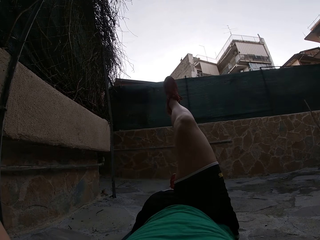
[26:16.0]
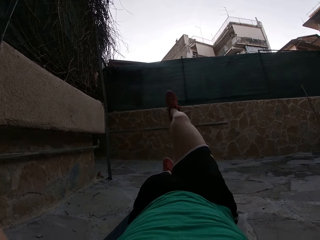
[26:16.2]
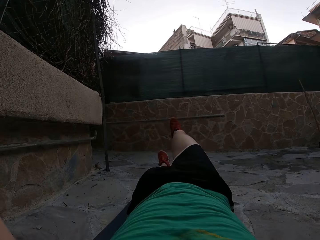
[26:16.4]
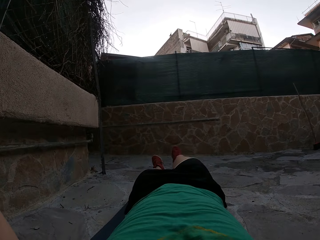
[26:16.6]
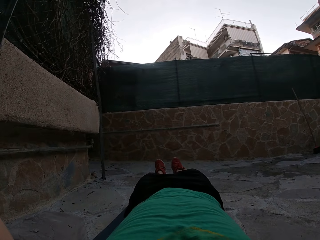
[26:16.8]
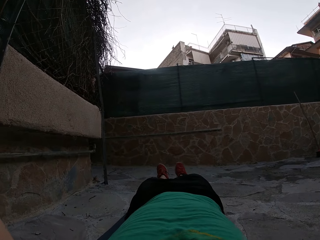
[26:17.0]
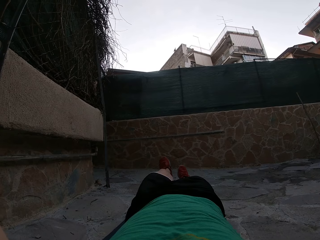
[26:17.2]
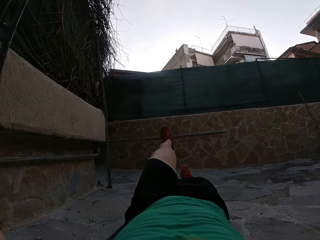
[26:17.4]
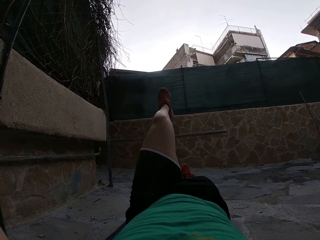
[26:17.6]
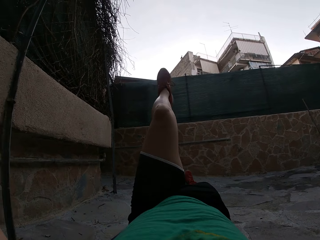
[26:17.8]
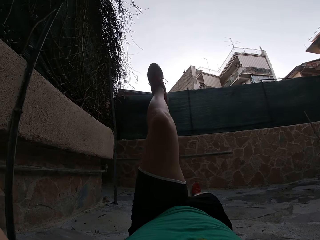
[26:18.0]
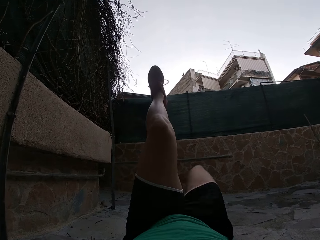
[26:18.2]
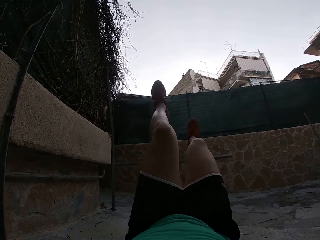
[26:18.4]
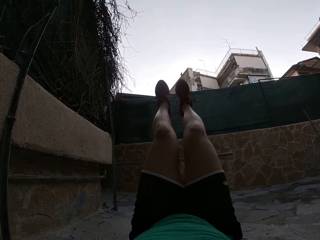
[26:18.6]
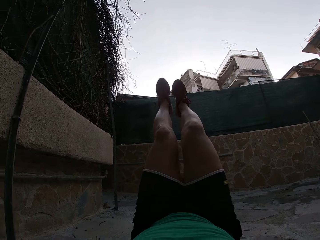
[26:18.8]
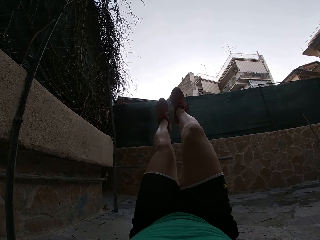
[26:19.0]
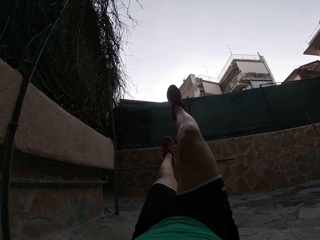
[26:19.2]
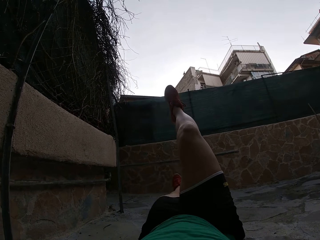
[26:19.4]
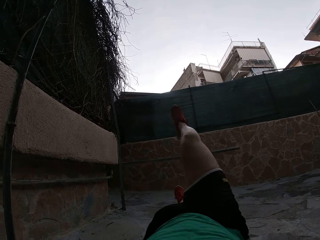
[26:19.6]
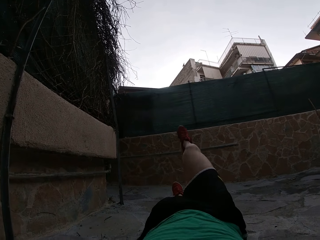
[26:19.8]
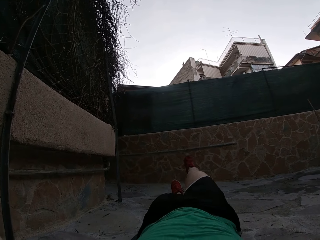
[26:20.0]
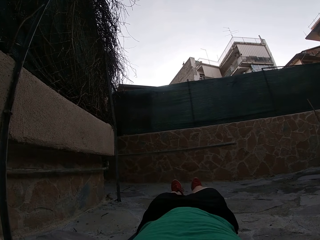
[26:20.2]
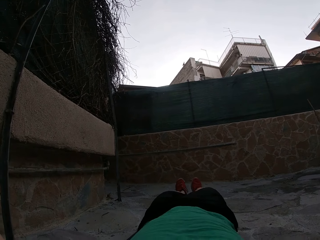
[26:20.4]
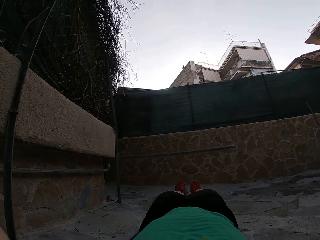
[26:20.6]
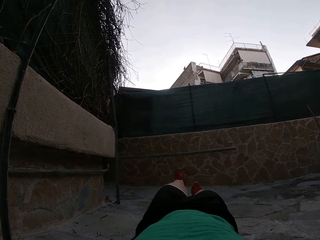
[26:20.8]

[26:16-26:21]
The camera wearer puts the legs down. They lift the leg. They lift the leg again. They put the legs down.

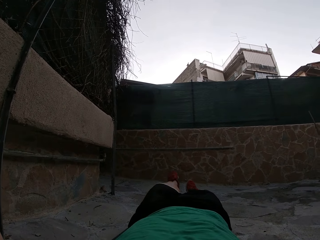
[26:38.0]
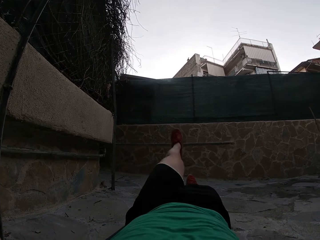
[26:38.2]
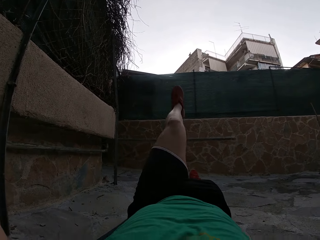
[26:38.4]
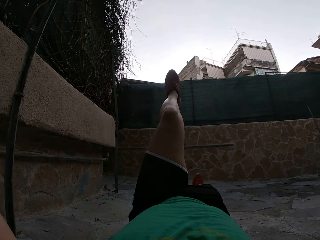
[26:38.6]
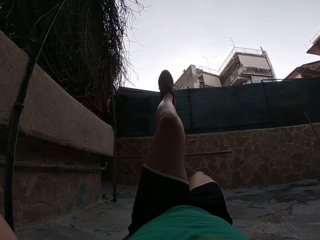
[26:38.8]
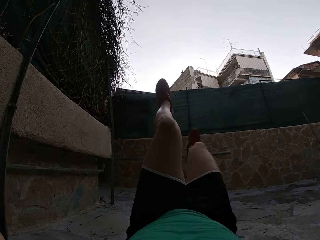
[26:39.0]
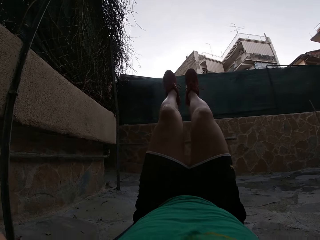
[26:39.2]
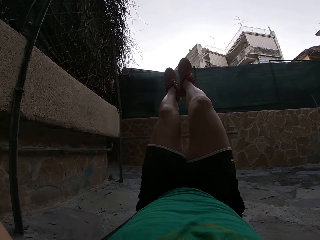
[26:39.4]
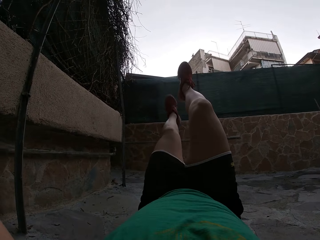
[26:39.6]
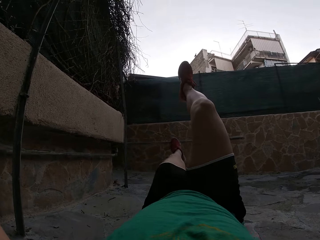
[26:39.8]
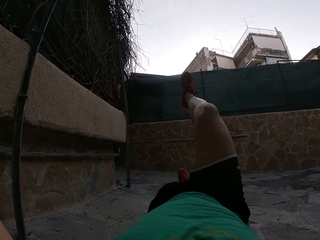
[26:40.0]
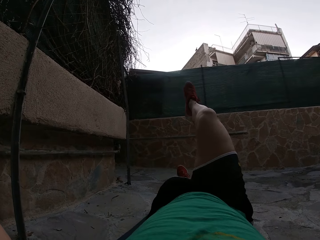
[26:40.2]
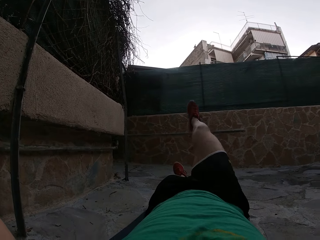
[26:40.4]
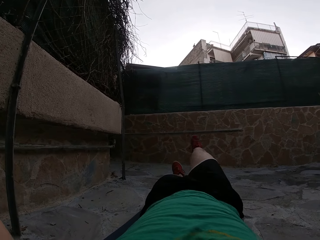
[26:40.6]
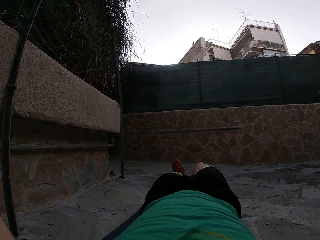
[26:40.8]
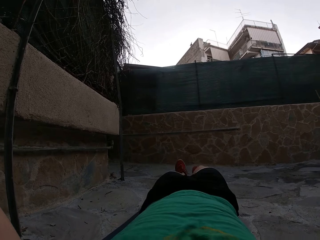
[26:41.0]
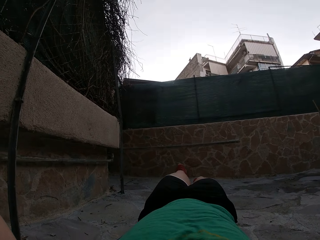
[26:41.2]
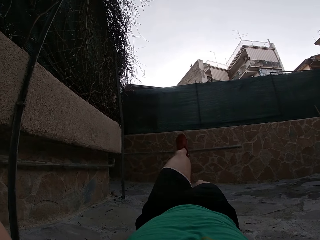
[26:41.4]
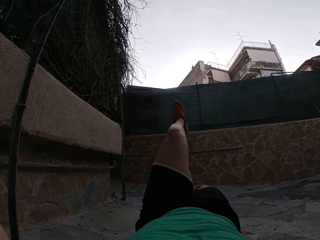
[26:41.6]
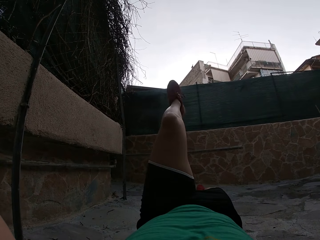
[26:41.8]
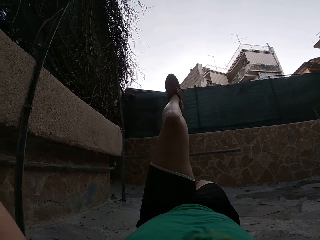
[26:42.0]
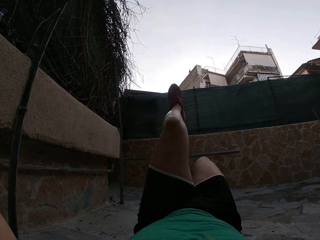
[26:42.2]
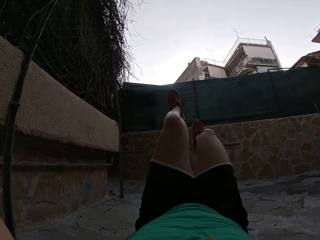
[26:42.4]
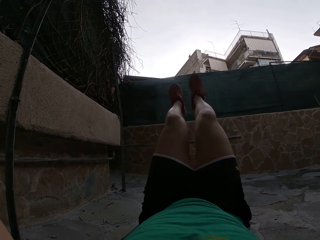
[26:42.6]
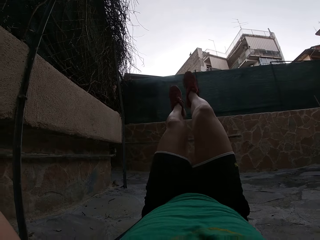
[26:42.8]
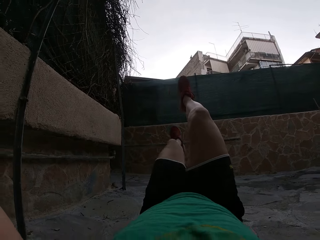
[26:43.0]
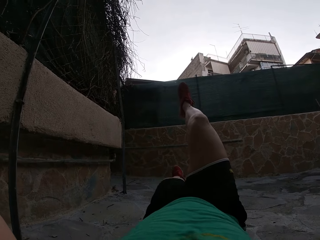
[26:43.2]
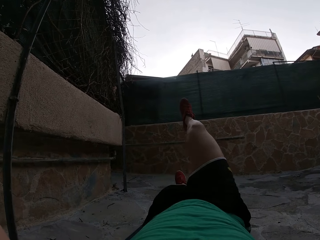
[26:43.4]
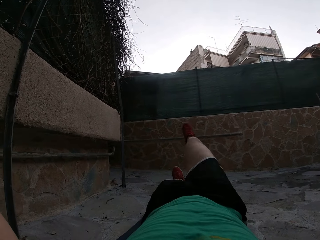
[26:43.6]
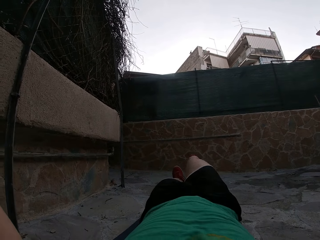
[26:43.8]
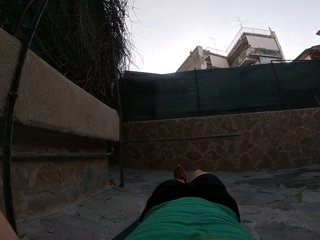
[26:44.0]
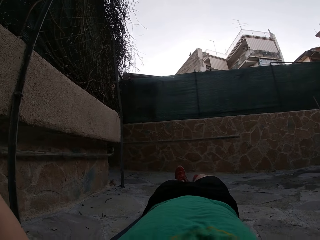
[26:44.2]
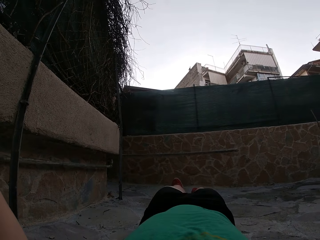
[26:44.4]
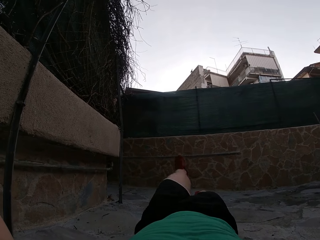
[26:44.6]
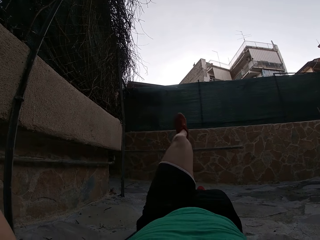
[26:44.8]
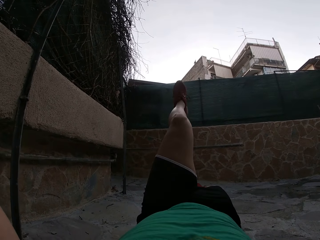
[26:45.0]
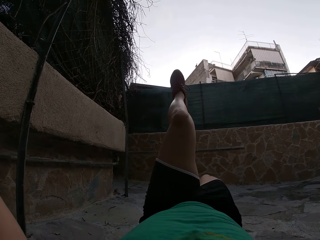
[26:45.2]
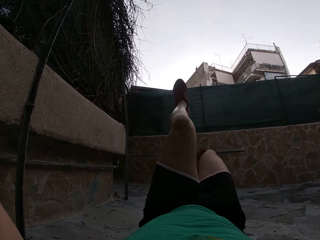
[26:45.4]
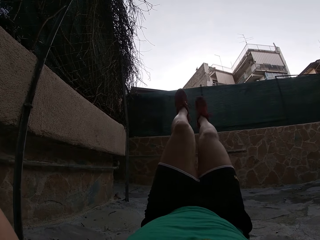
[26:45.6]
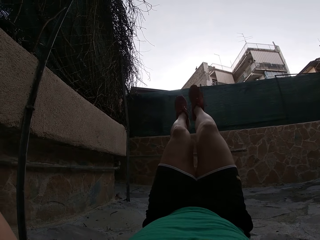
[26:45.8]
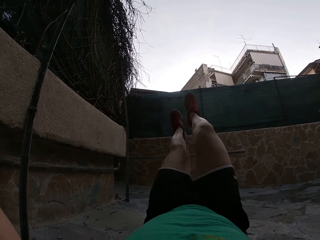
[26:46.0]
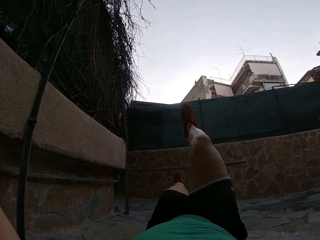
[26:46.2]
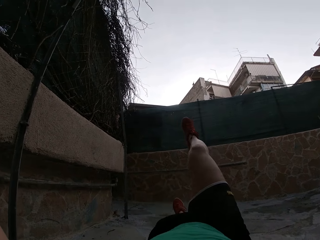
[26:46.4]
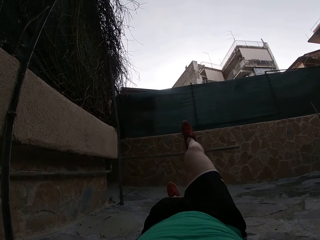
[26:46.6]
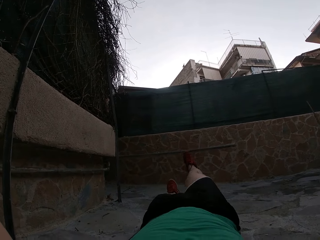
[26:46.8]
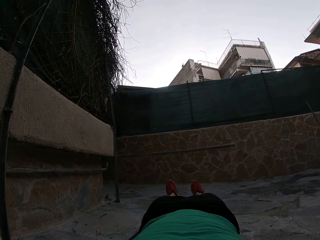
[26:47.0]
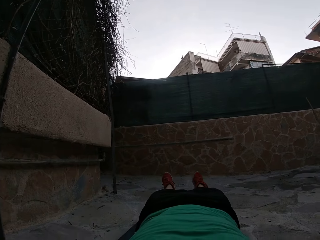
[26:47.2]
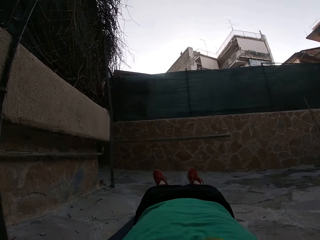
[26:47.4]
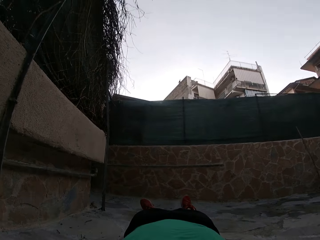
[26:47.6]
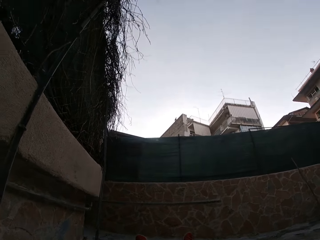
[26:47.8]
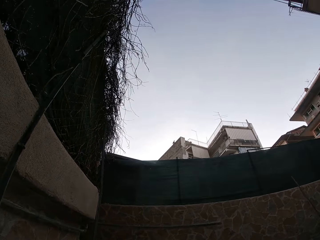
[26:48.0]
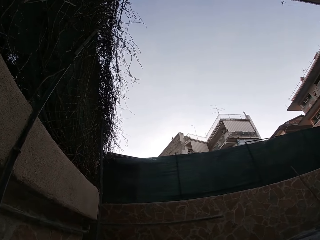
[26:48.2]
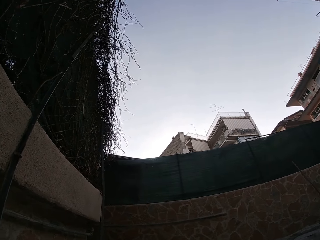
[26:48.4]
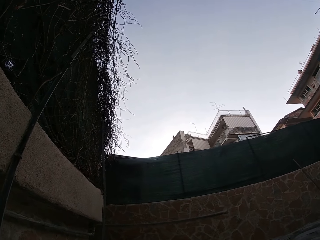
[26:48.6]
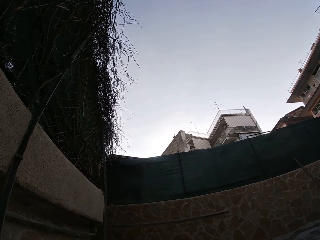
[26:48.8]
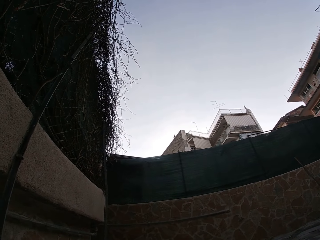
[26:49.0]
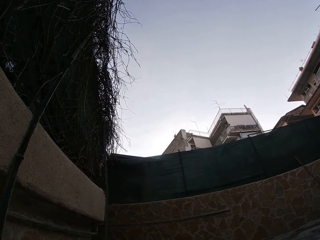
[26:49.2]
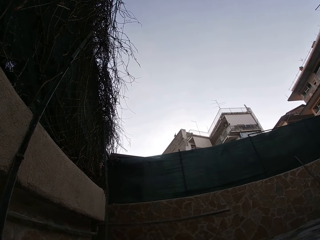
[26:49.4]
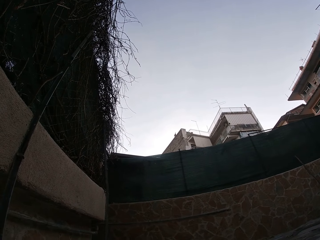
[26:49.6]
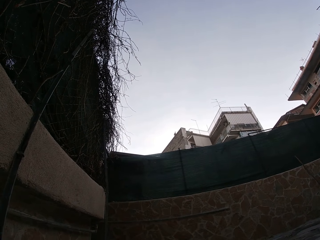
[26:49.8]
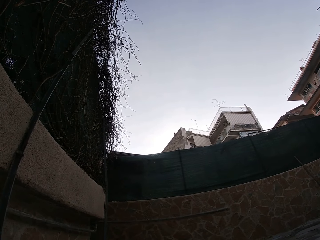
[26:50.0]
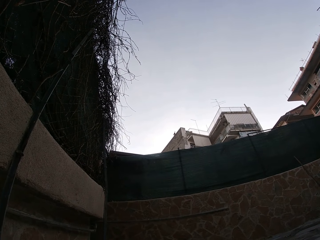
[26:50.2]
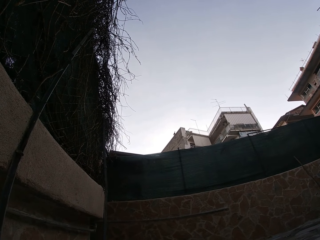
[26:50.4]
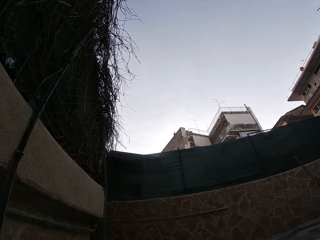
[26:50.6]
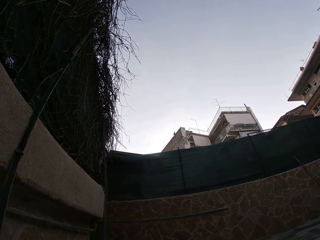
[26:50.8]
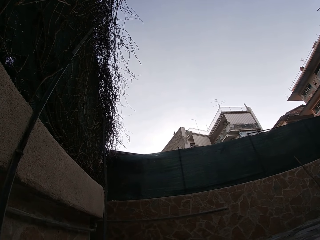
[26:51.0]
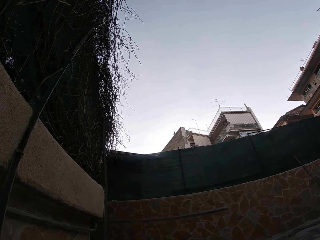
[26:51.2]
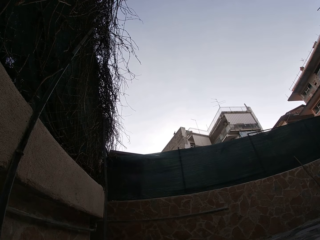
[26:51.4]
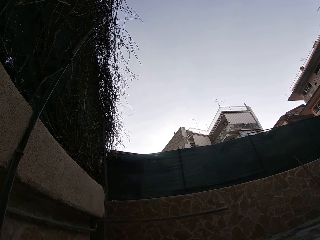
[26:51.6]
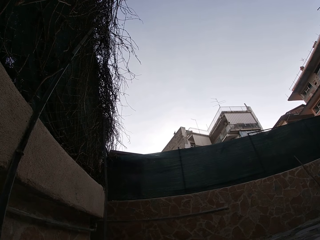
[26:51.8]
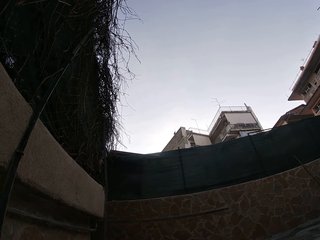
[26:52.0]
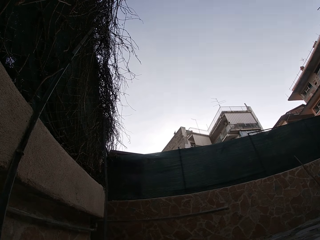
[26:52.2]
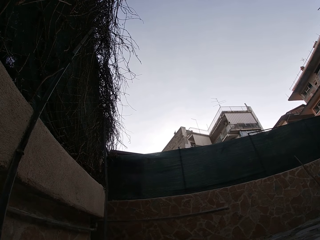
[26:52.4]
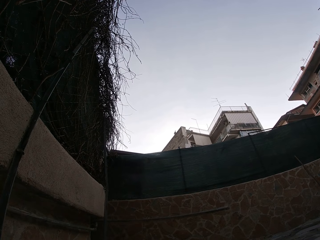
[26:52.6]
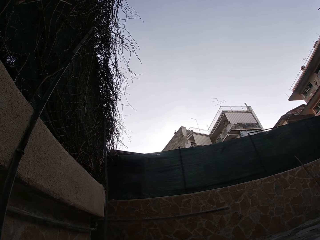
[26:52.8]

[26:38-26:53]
The camera wearer lifts the leg. They put the legs down. They lift the leg. They lift the leg again. They put the legs down. They lift the leg. They lift the leg again. They put the legs down. They do something.

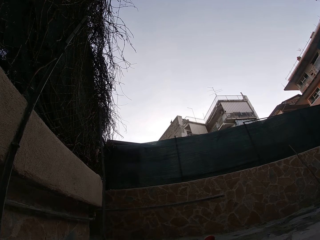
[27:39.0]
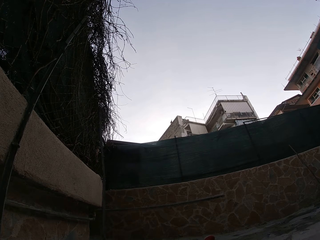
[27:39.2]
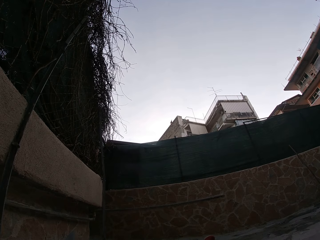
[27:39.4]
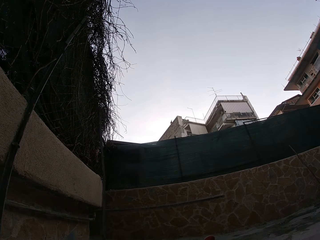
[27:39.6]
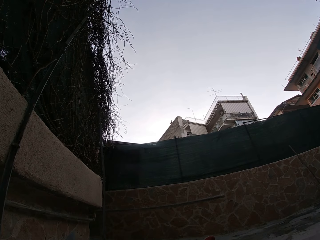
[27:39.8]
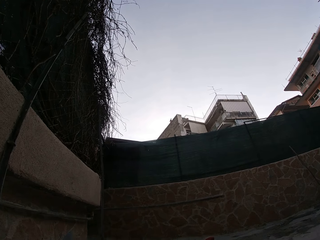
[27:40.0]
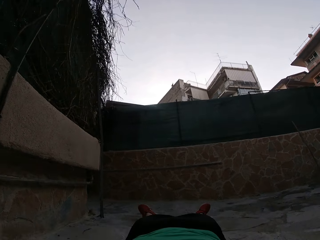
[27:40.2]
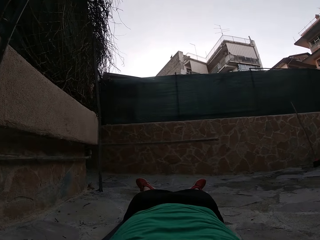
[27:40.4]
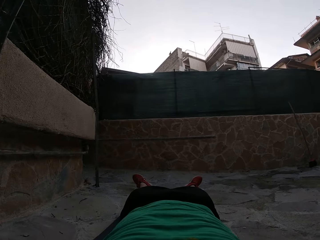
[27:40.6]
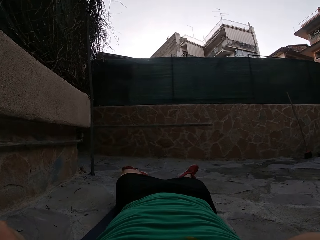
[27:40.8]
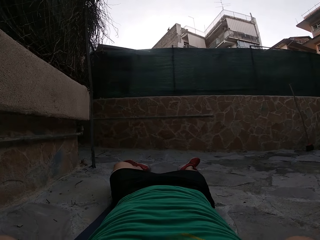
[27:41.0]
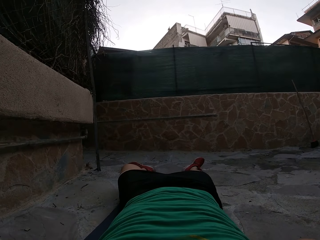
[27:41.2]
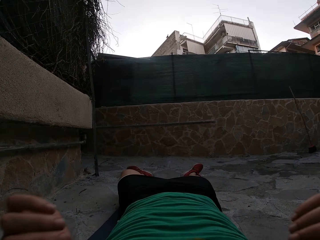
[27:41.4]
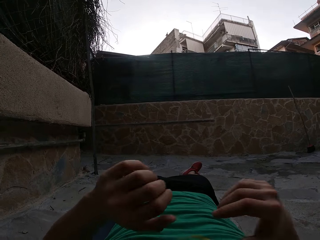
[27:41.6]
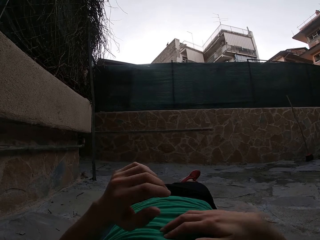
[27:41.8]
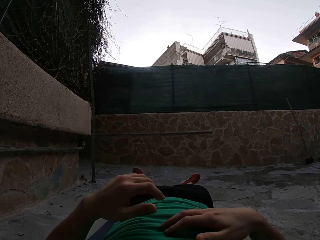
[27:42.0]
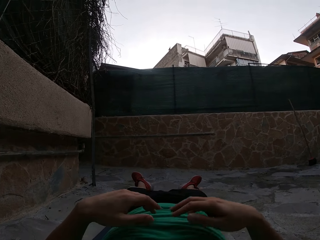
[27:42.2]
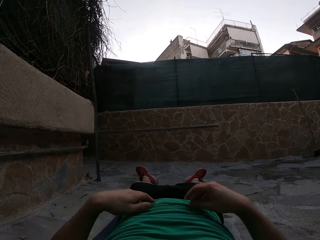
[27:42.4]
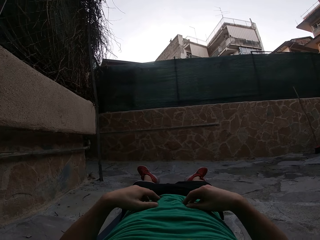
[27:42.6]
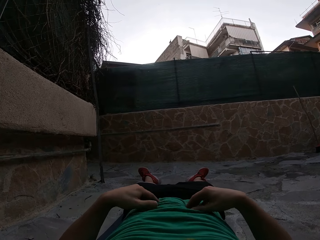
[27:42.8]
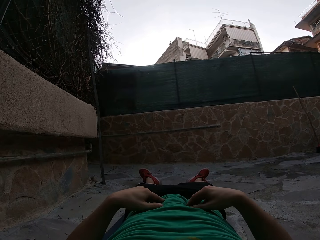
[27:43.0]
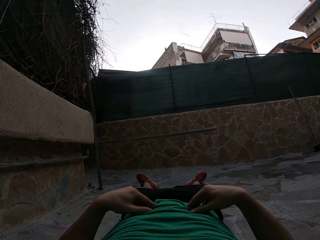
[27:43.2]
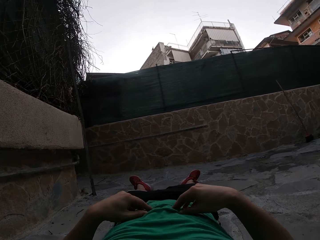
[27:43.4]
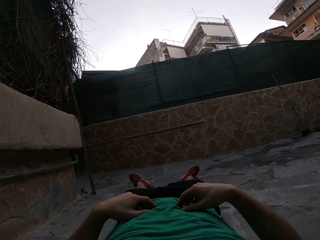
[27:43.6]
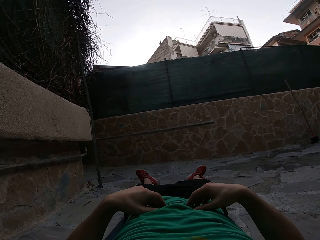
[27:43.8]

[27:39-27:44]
The camera wearer moves the hands. He touches his tummy or the shirt.
